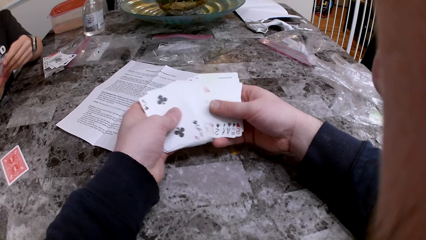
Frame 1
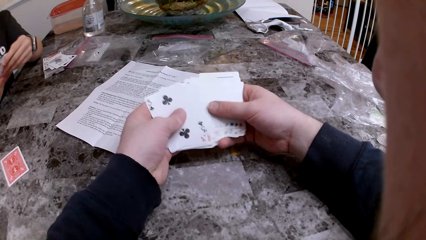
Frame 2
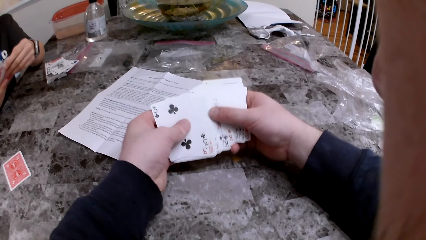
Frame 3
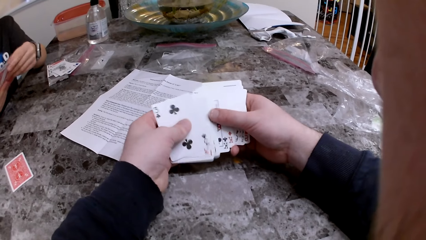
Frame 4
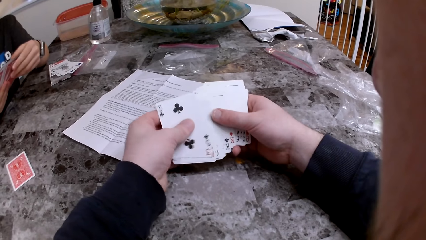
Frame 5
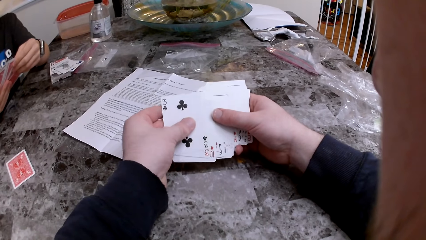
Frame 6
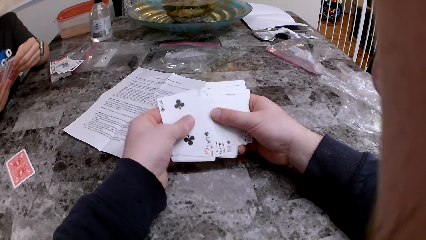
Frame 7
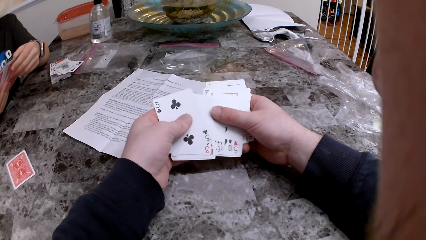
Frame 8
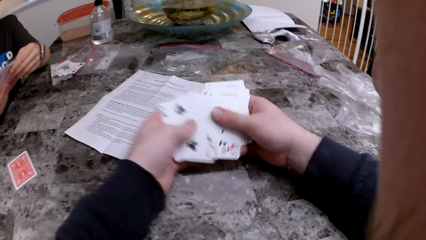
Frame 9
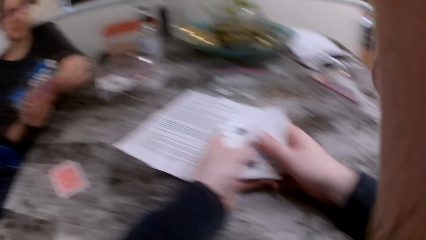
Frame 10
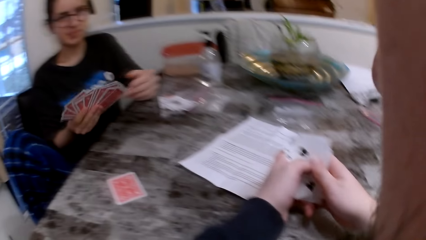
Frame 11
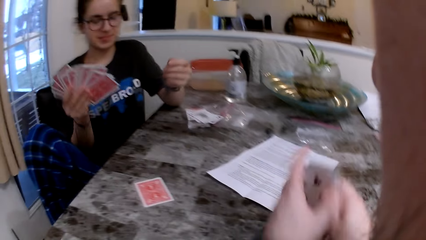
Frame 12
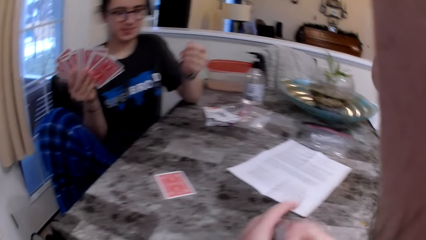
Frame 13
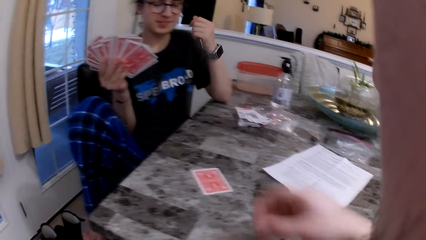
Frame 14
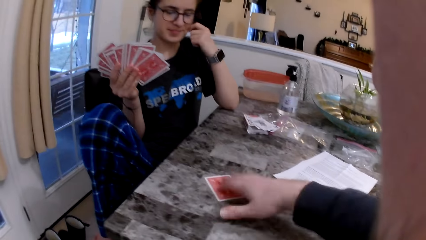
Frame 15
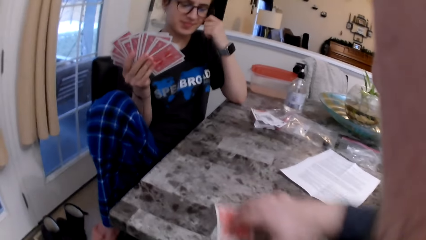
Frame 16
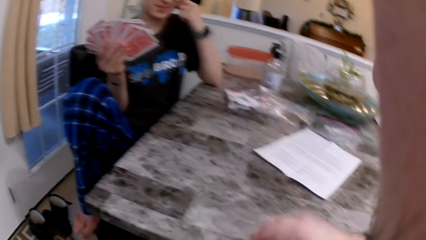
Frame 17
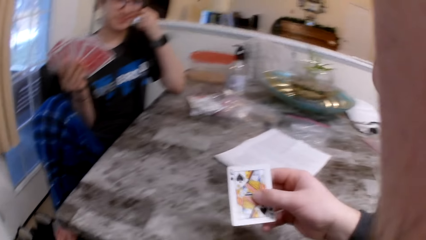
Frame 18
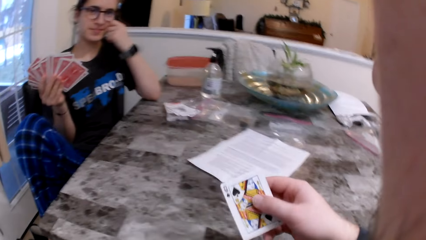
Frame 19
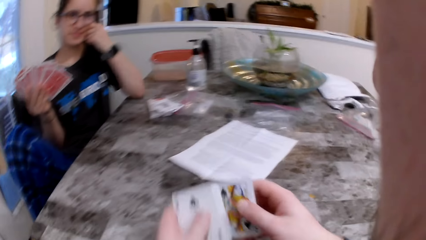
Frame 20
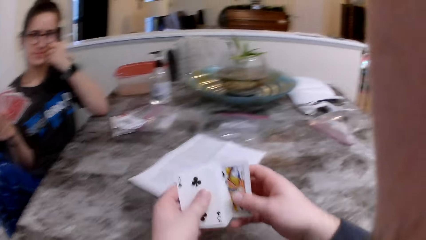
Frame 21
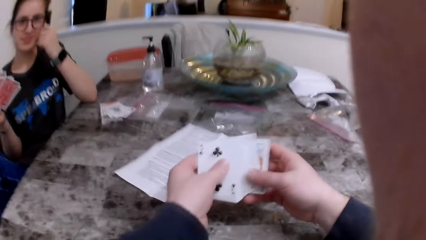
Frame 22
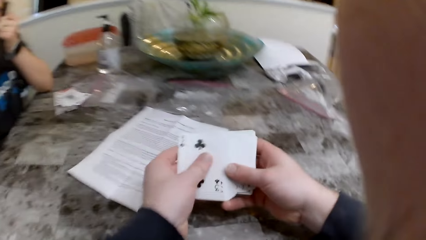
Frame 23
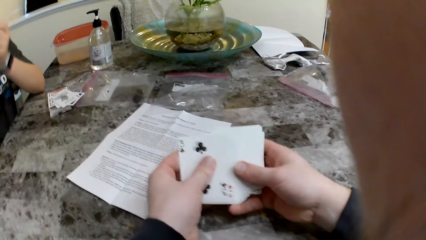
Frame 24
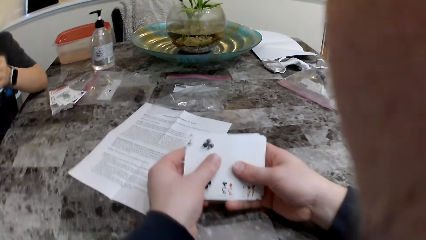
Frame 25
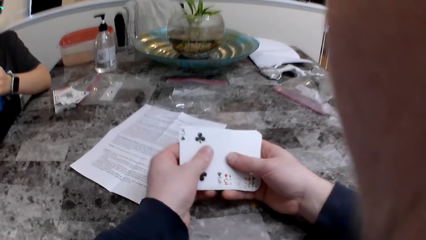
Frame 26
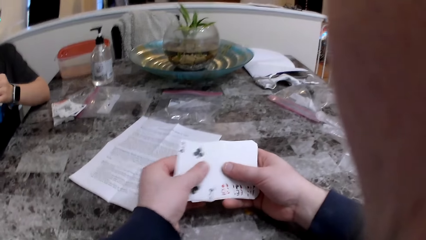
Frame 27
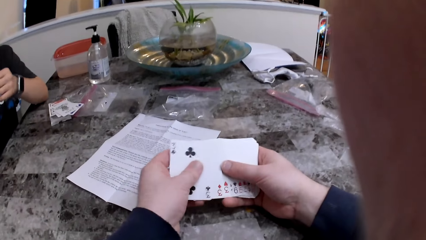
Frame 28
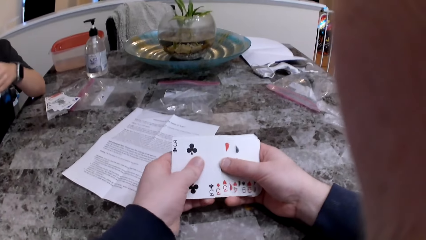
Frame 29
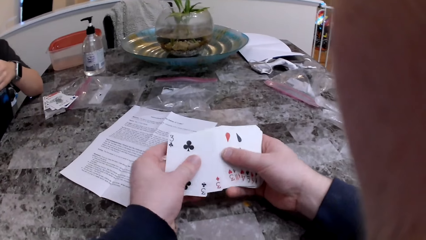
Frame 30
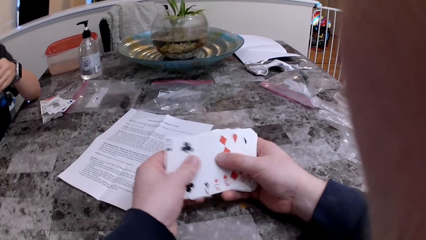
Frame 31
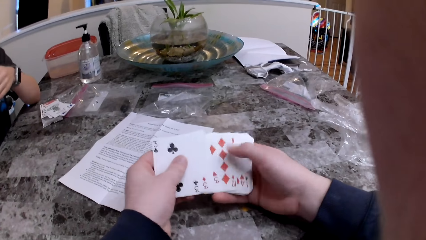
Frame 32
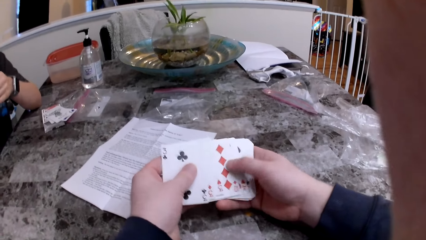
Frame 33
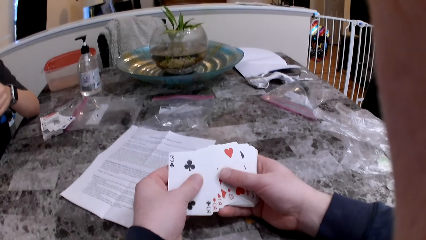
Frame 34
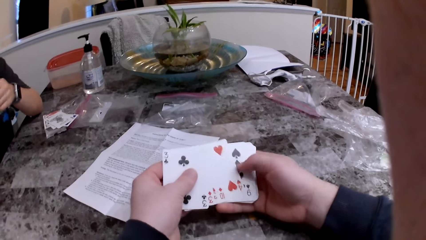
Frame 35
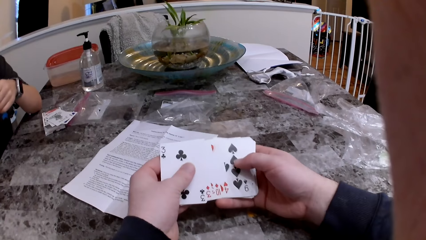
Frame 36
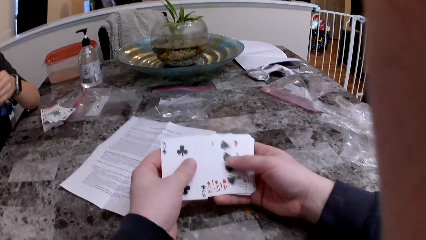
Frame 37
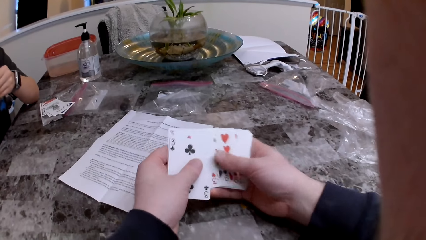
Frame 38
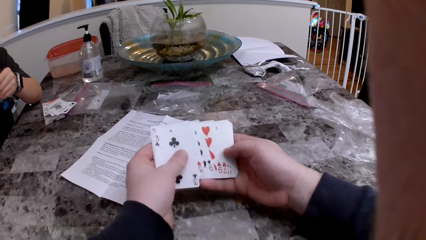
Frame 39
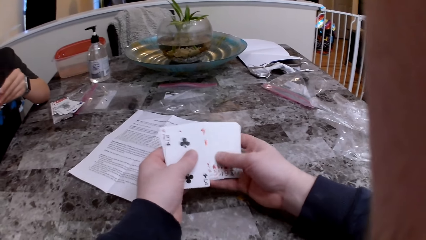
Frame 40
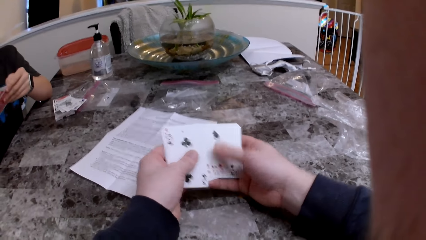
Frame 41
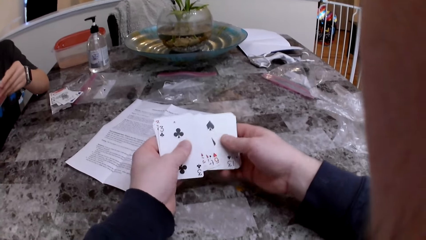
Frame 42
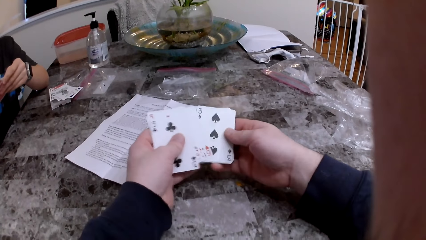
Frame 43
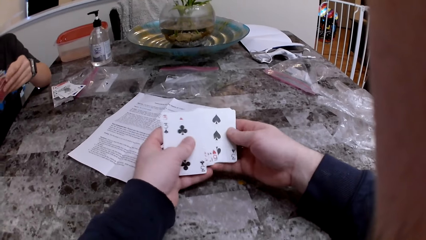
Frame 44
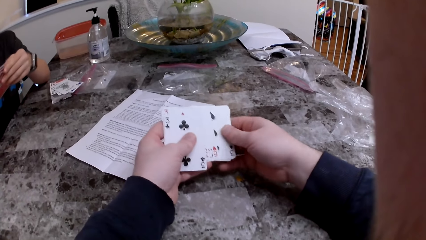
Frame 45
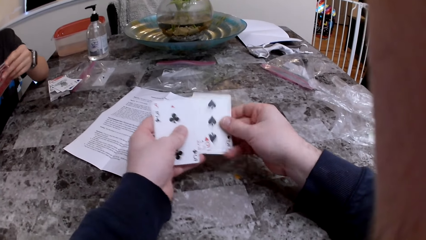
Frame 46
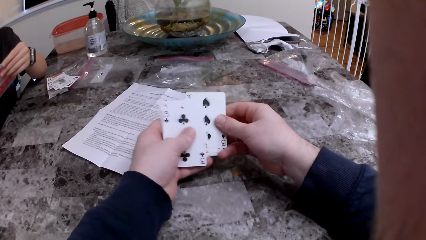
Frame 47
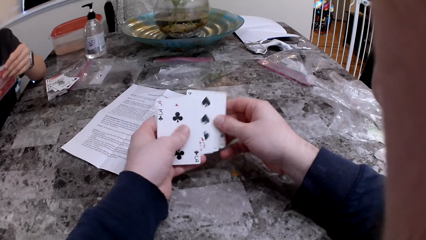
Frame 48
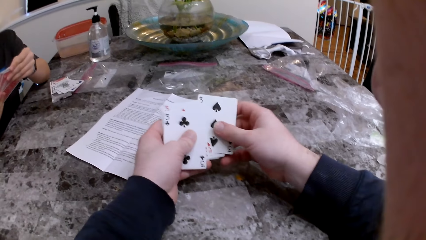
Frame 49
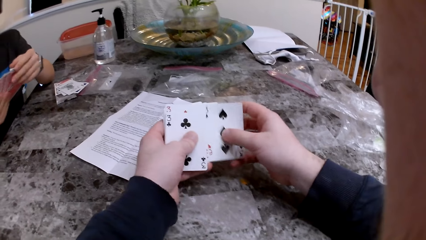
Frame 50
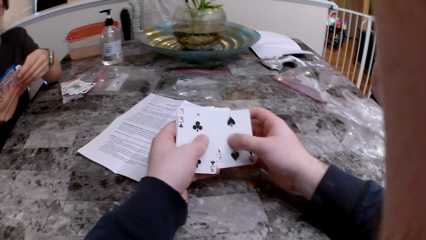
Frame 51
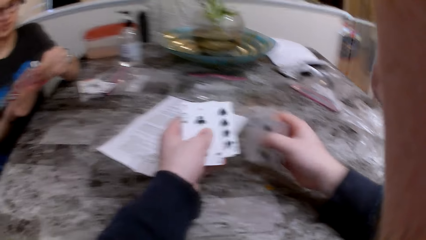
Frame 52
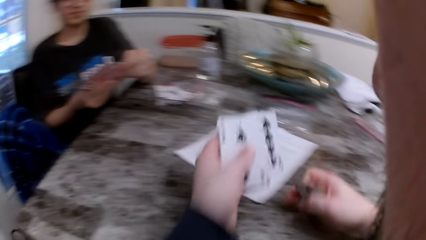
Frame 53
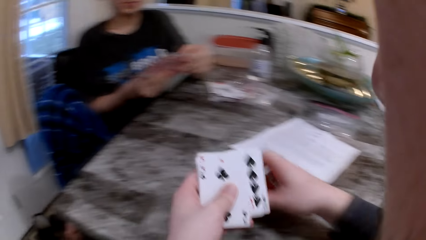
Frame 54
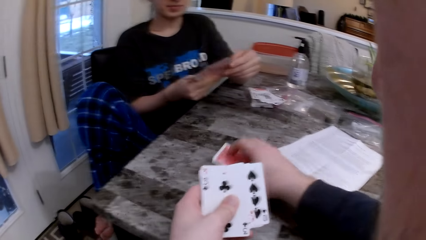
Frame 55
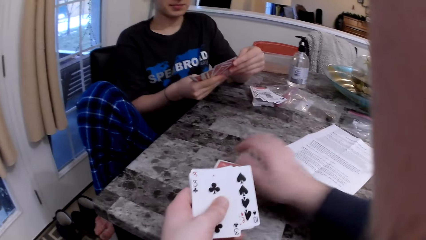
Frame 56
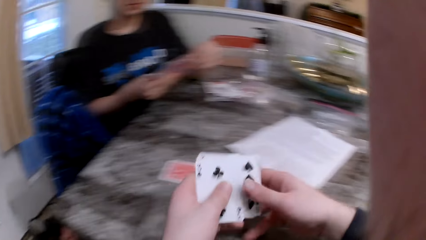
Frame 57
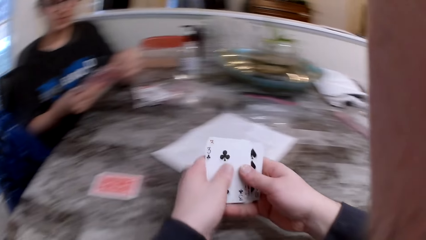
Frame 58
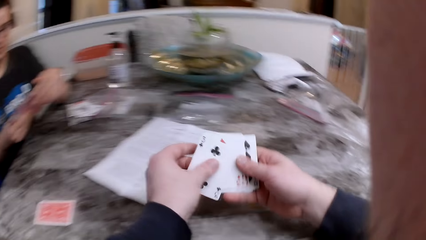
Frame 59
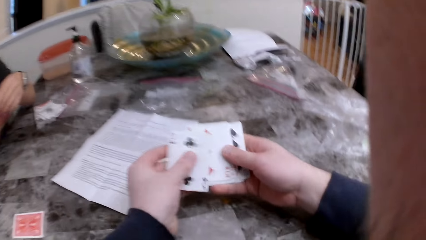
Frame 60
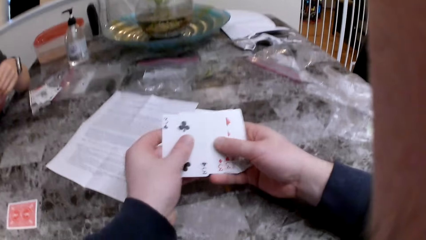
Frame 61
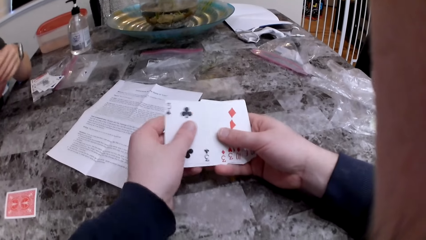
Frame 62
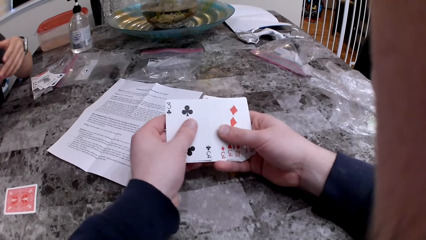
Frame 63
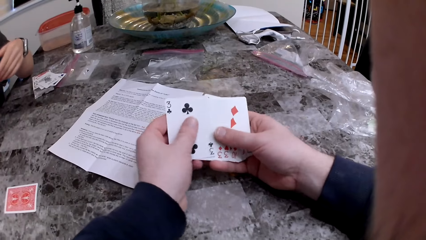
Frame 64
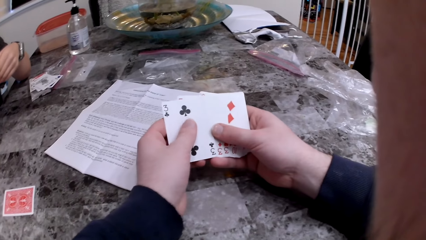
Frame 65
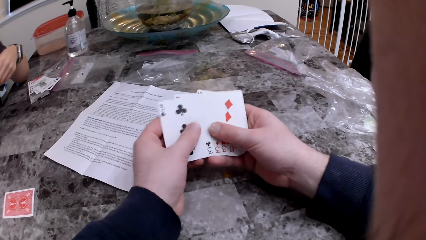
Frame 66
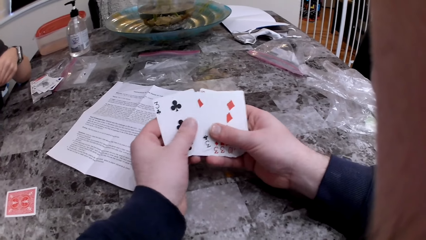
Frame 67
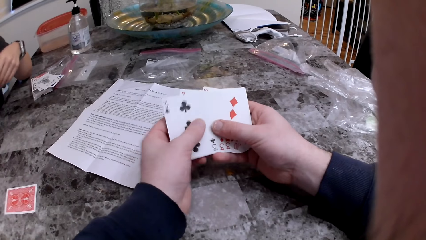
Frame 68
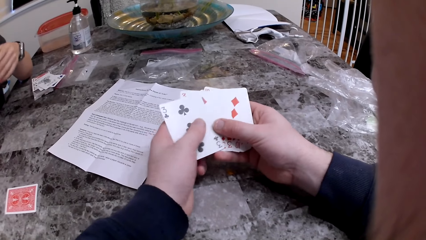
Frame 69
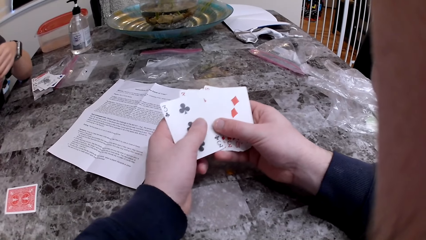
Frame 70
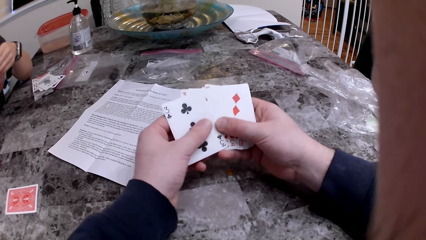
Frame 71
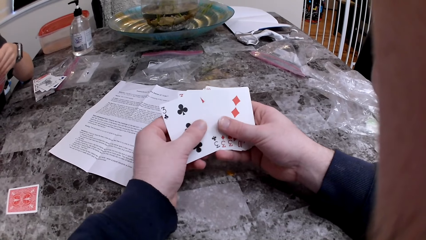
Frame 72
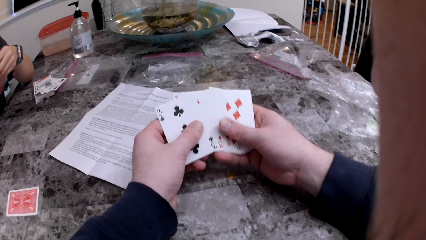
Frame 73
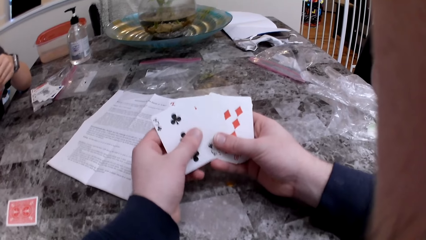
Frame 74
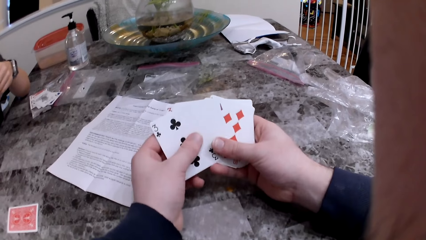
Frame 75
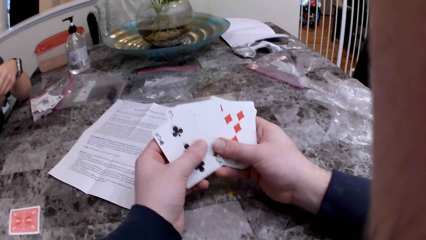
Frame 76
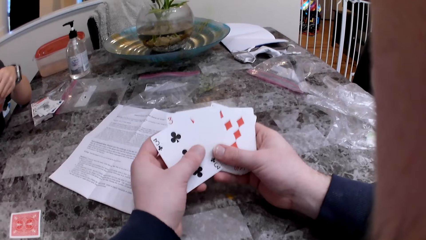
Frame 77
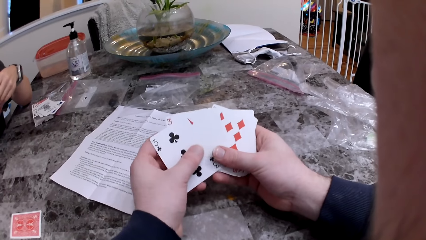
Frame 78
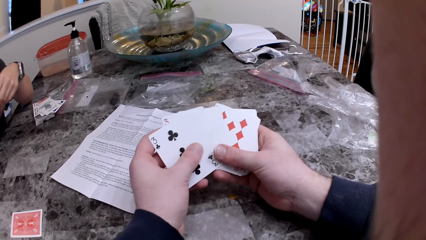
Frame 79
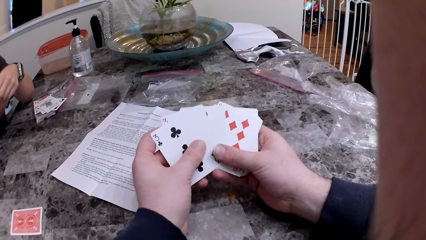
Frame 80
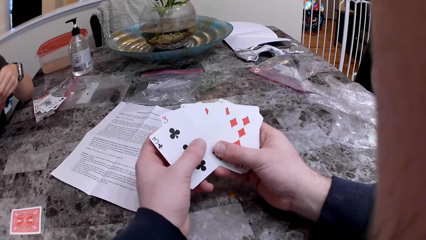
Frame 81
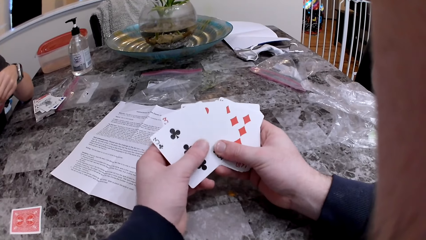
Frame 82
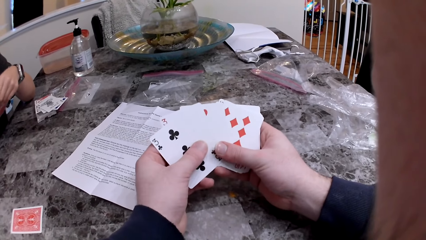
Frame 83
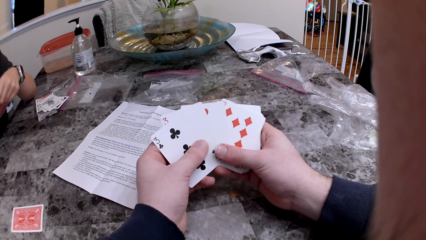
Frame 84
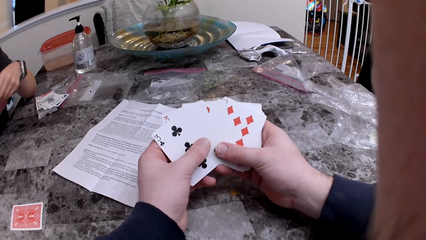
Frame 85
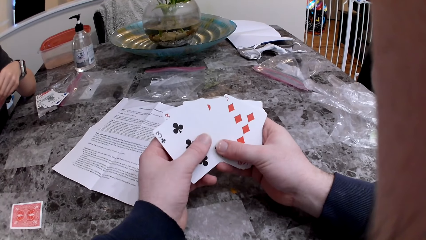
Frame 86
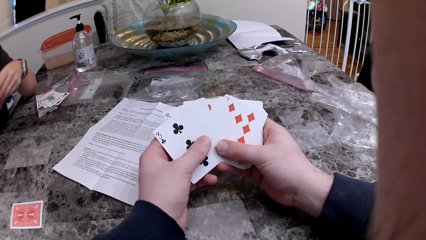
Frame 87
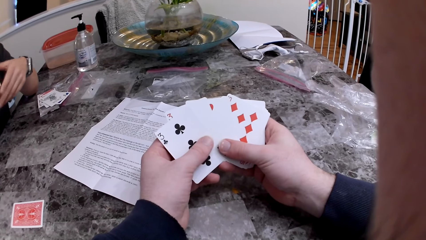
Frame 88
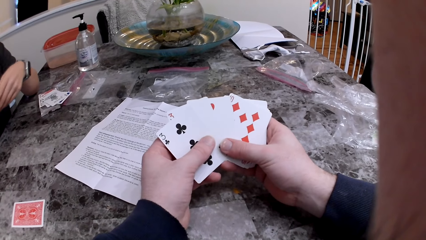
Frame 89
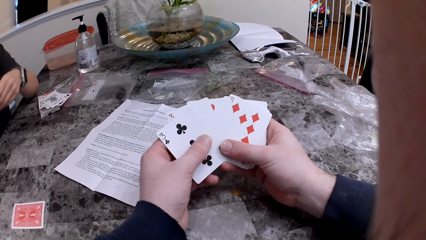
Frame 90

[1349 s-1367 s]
The woman rubs her face with her left hand. The camera wearer picks a card on the table with his right hand. He checks the cards. He drops the card in his right hand on the table. He spreads the cards in his hands.
